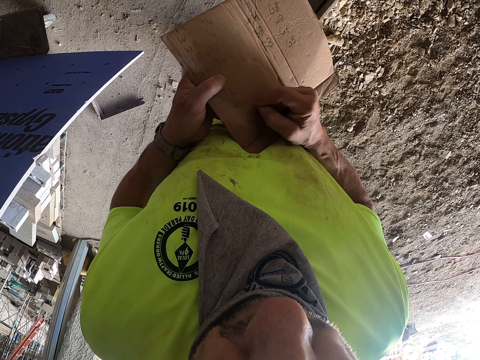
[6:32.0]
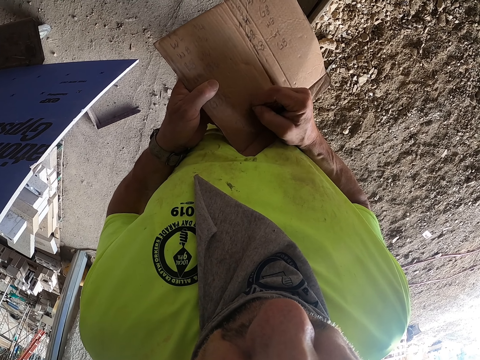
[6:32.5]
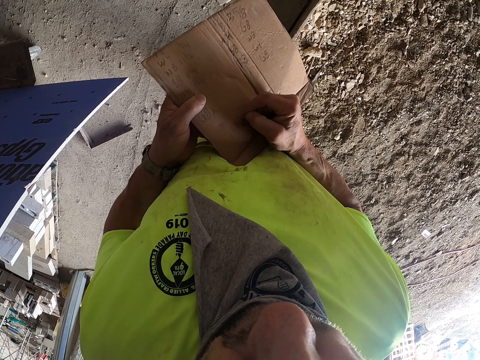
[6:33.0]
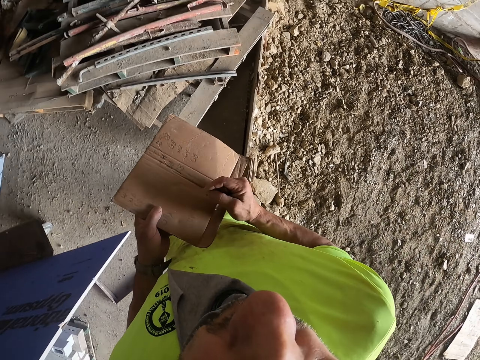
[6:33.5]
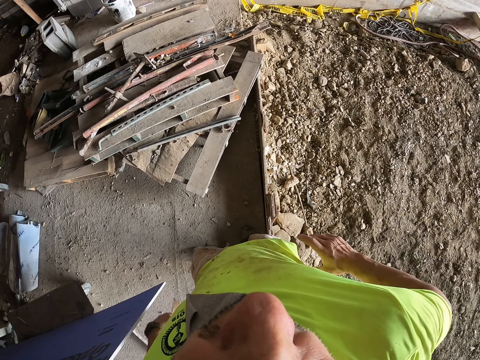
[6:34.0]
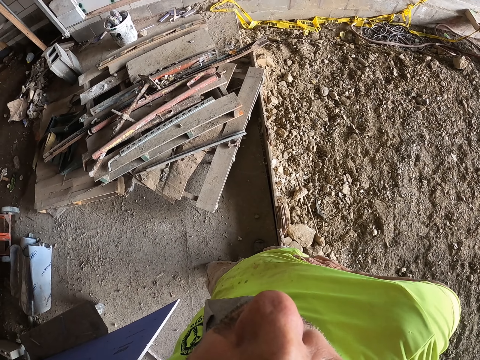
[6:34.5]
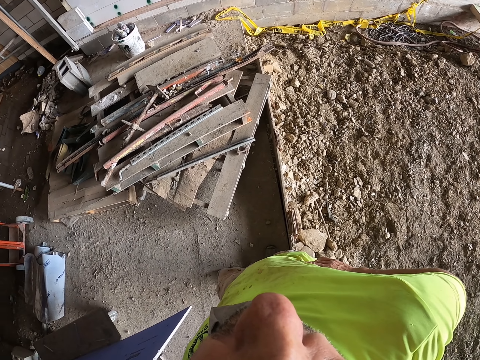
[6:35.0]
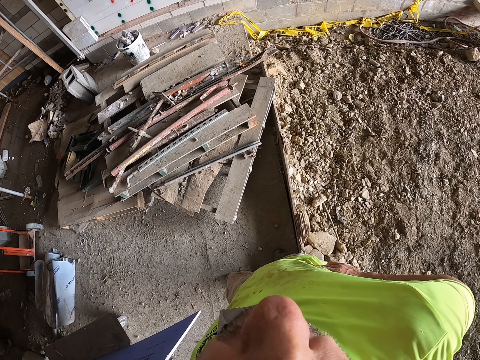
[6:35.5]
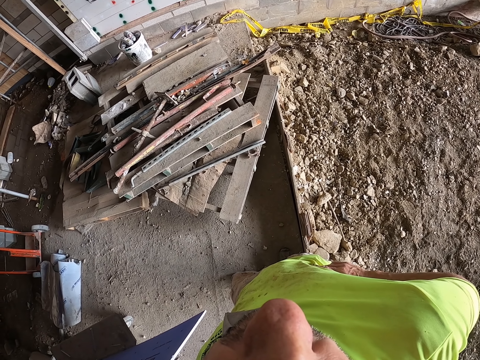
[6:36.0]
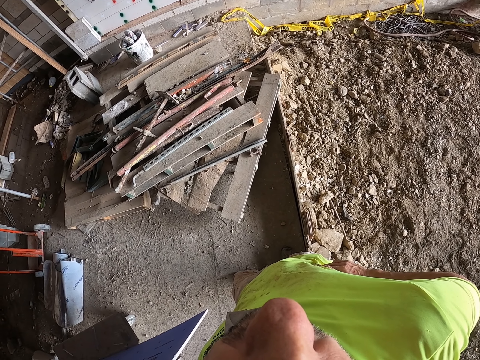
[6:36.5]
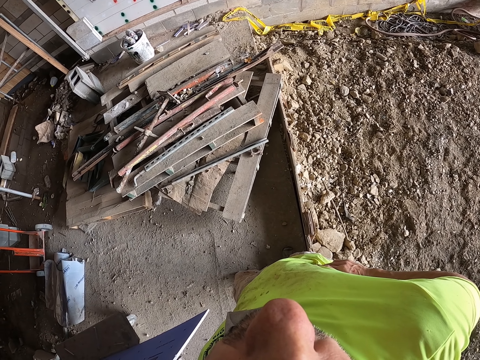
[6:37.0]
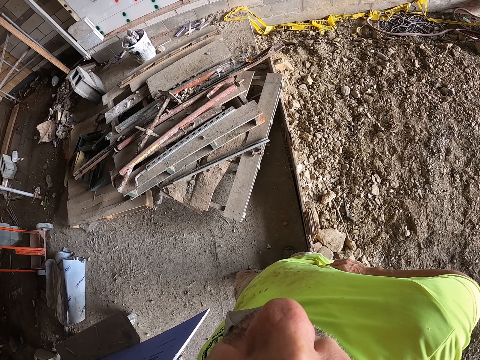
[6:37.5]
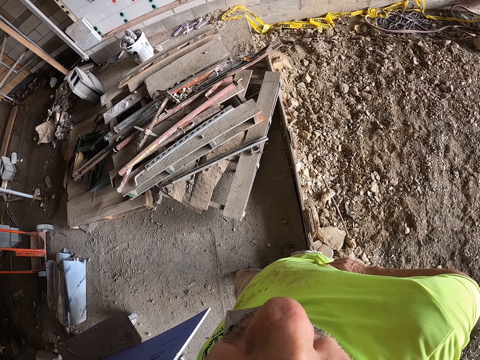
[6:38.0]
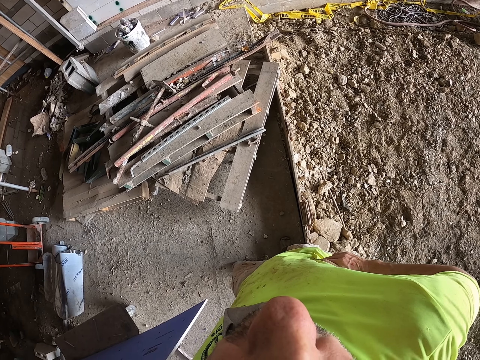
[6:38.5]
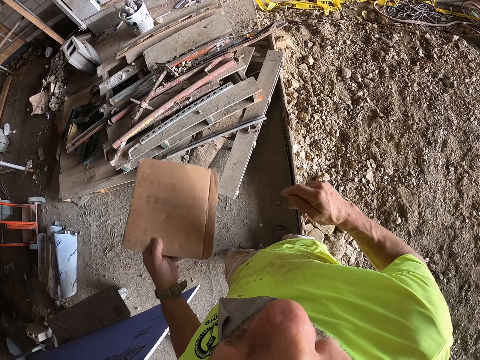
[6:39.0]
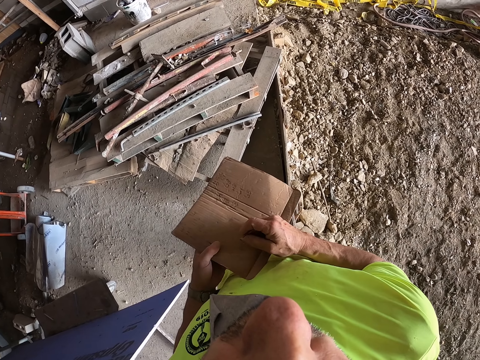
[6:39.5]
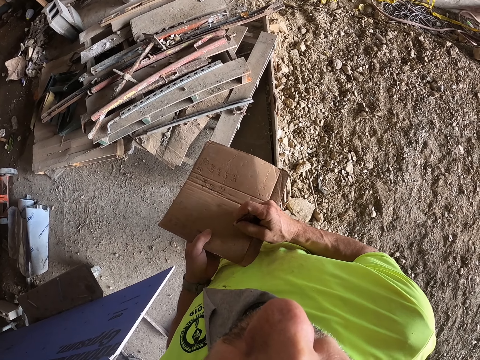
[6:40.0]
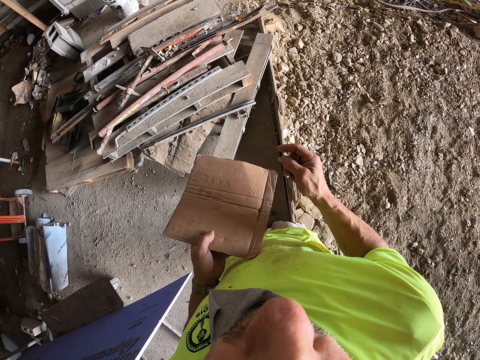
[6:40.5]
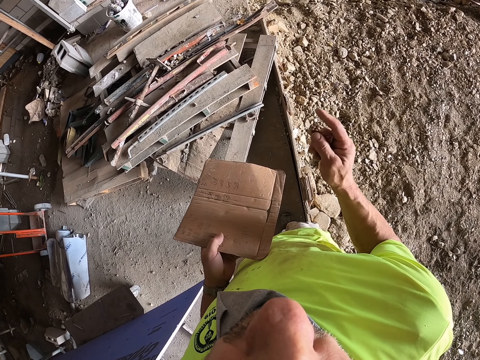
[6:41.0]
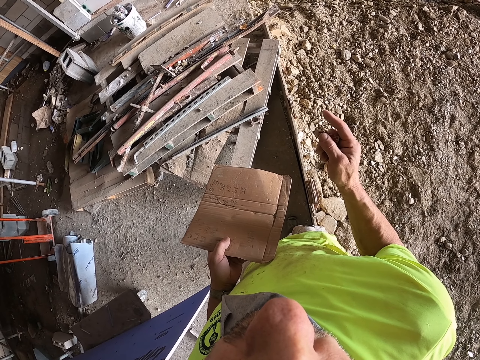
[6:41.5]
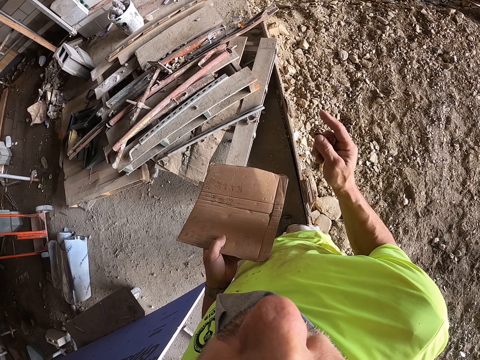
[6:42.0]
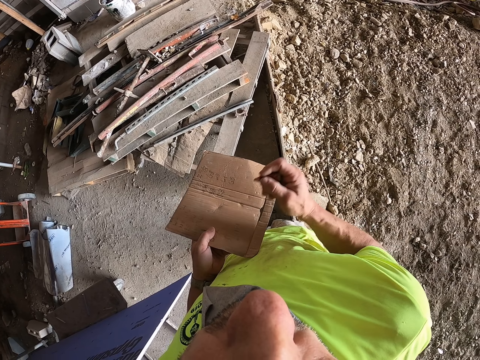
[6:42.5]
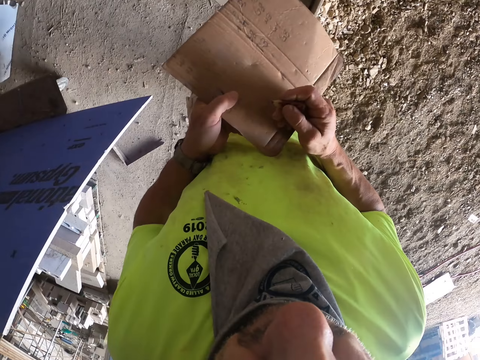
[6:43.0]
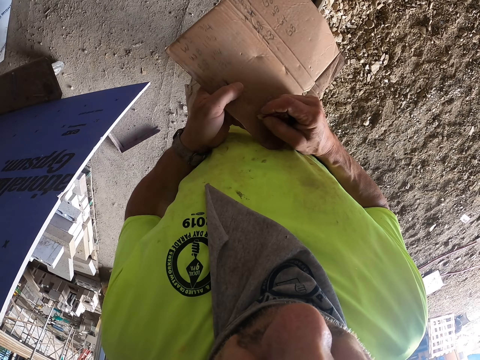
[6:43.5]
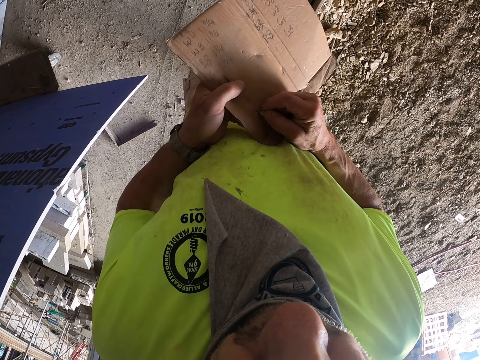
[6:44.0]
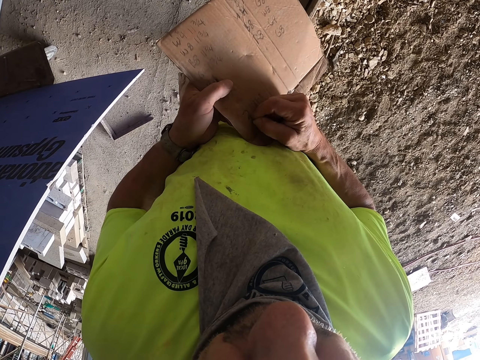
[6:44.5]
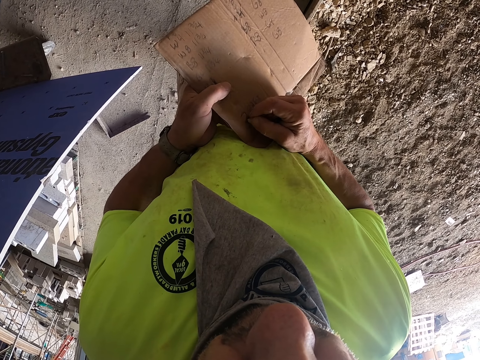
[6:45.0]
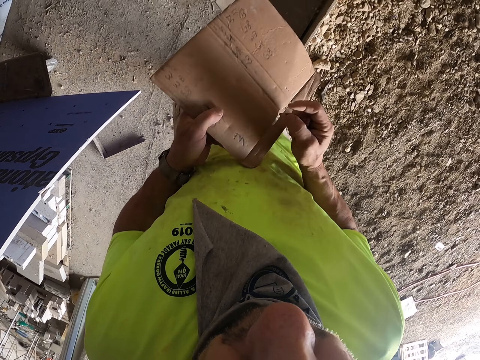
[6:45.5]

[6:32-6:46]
The camera wearer looks at the wooden pieces. He puts his hand on the waist. He scribbles on the paper. He gestures with his hand. He scribbles on the paper again.

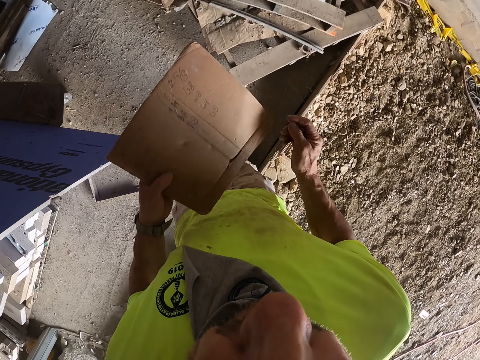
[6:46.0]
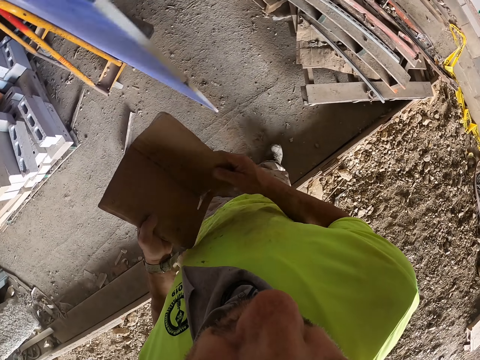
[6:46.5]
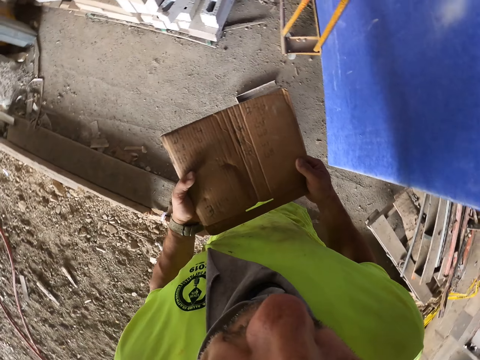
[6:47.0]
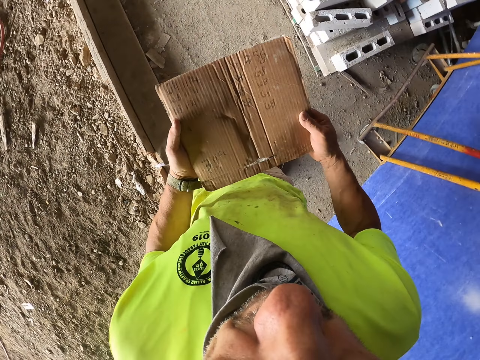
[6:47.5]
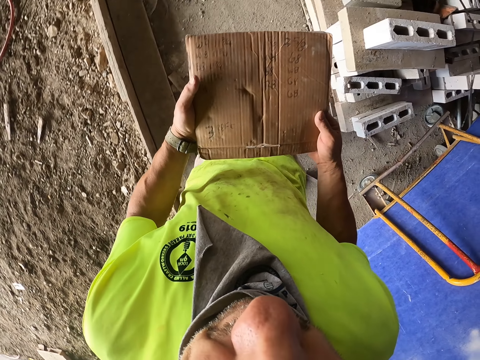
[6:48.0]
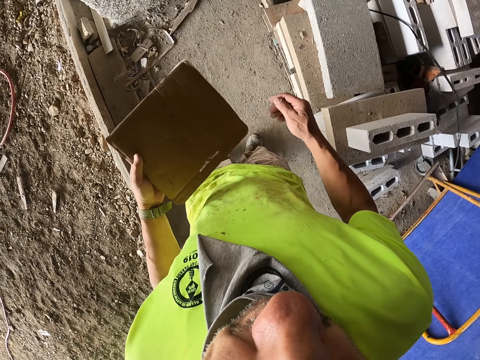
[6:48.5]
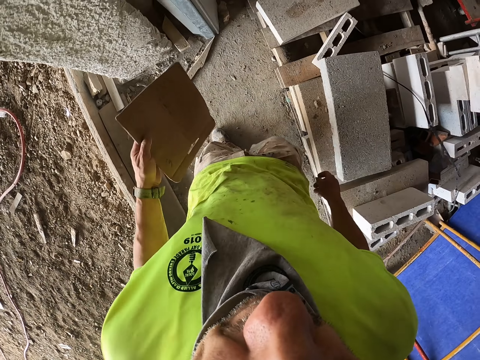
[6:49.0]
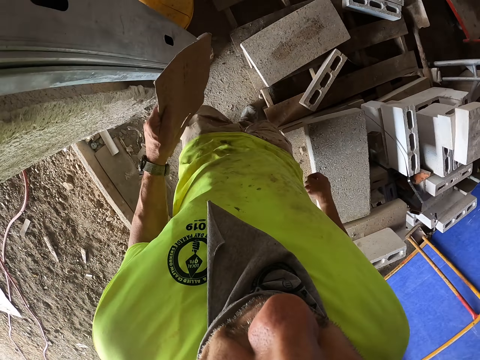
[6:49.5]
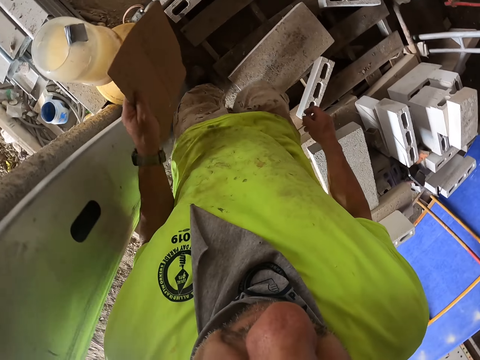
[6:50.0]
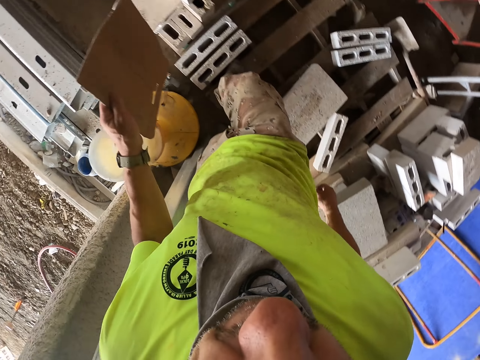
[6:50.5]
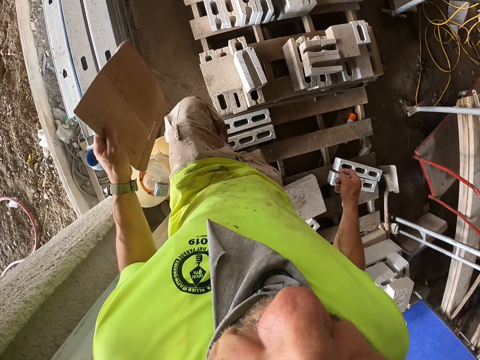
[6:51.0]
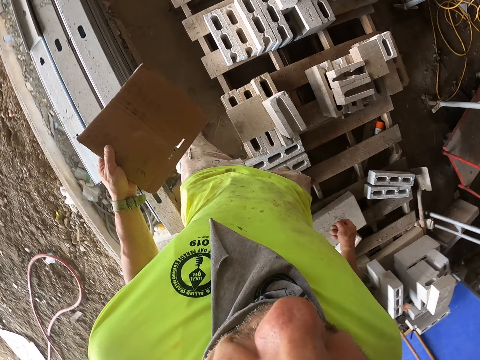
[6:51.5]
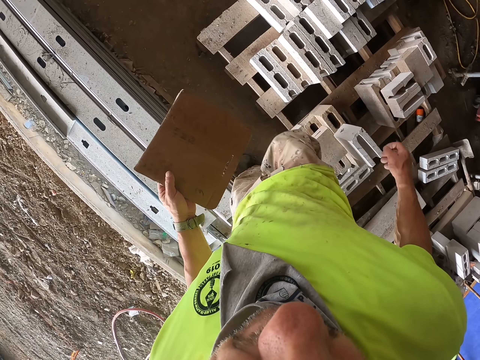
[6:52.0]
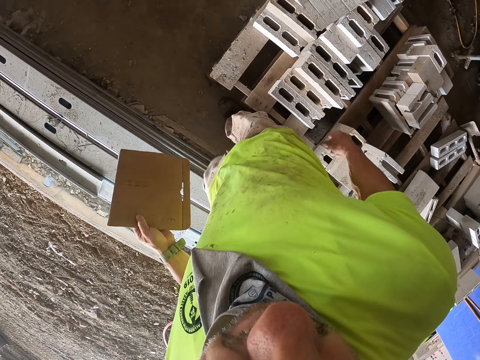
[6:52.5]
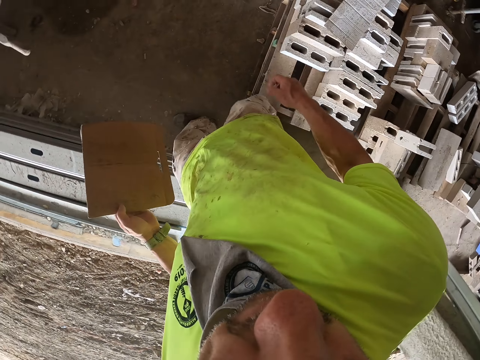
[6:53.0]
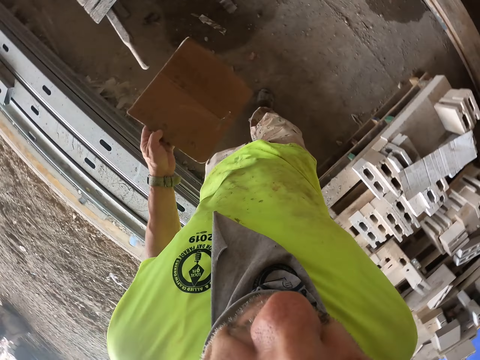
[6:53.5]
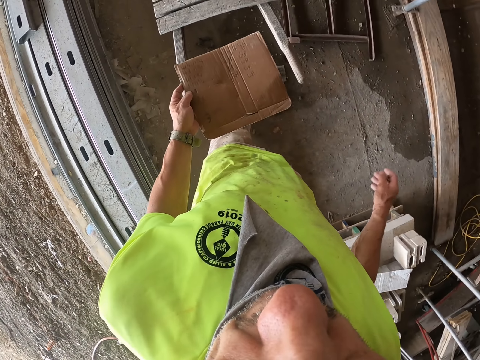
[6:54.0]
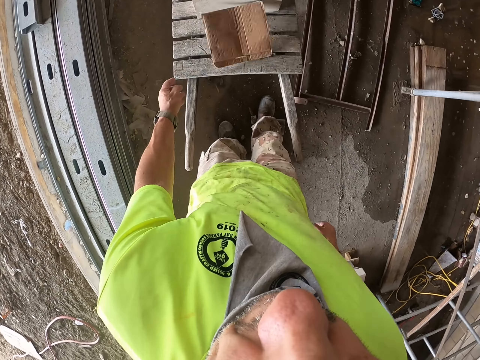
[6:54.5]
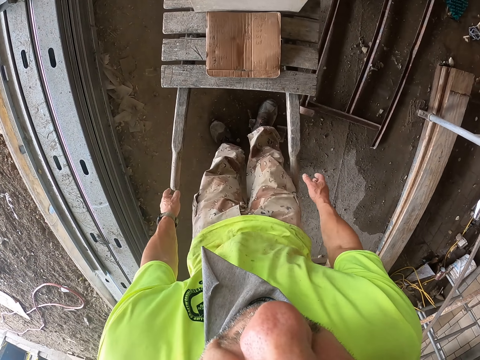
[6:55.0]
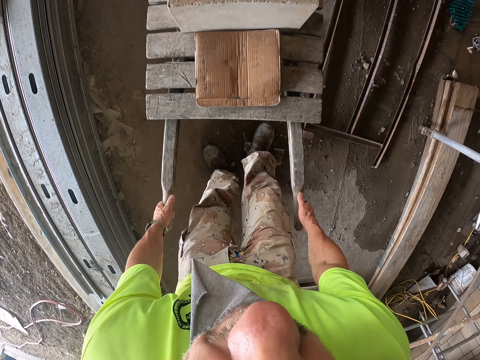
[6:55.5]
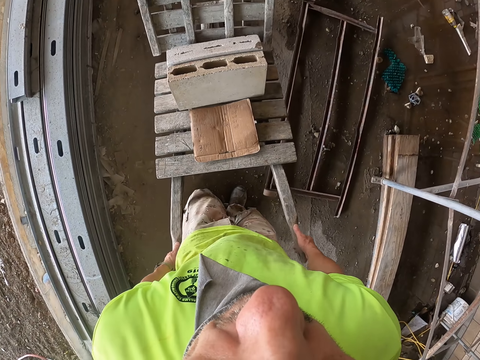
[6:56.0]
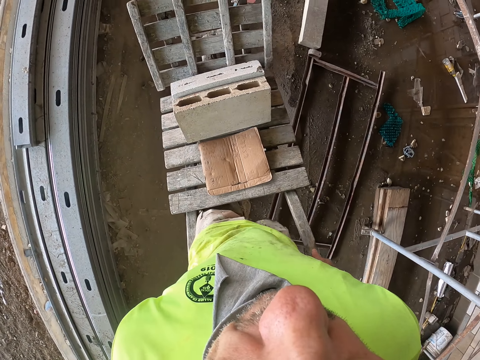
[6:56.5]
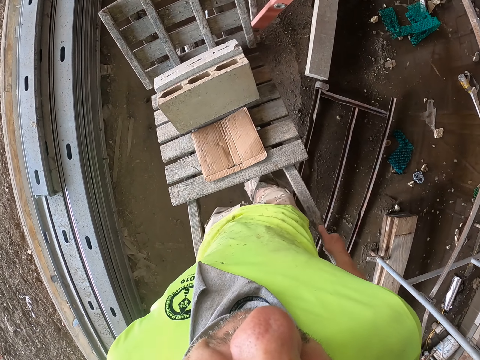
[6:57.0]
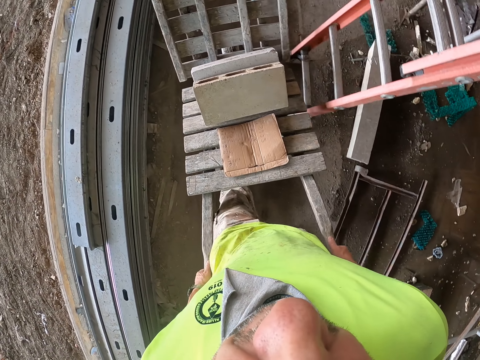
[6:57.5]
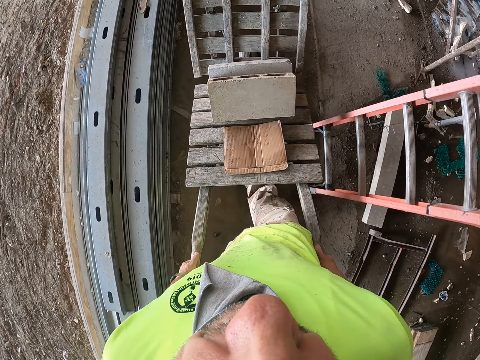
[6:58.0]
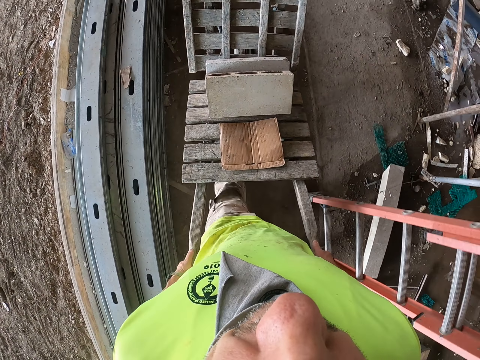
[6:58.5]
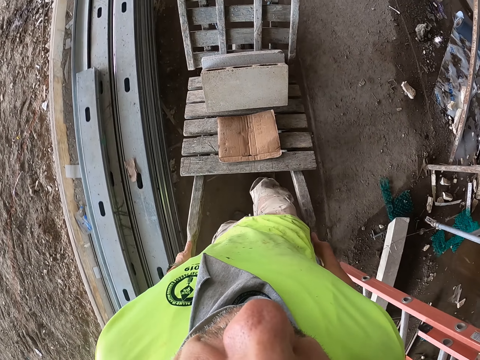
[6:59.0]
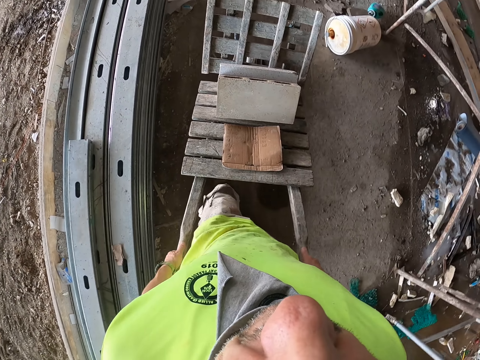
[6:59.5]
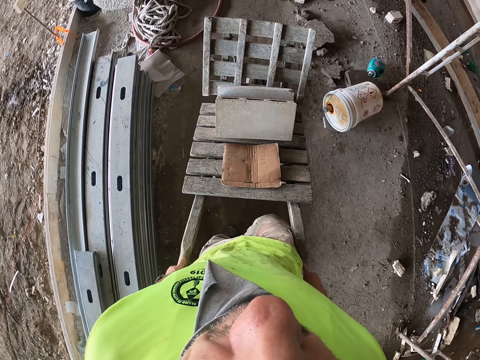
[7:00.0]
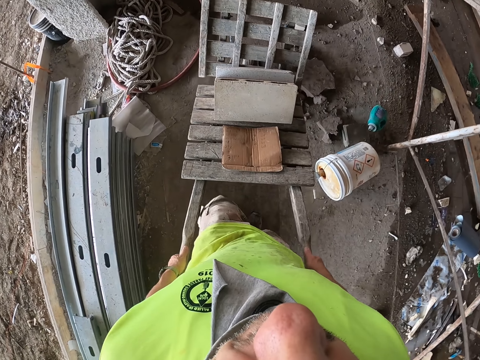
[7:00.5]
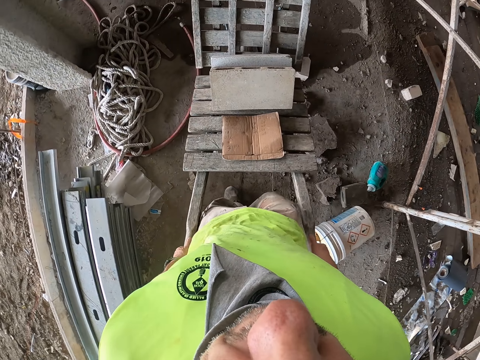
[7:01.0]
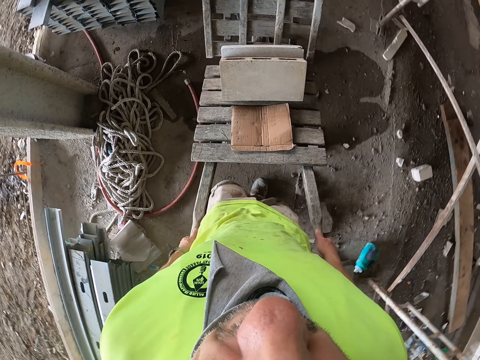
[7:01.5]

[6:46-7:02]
The camera wearer holds the paper or carton with both hands. They walk around the construction site, away from the wooden pieces. They look at the paper and walk over the bricks. They drop the paper in the wheelbarrow. They hold the wheelbarrow and push the wheelbarrow around the construction site.
